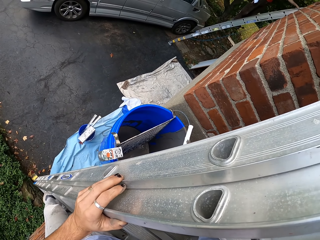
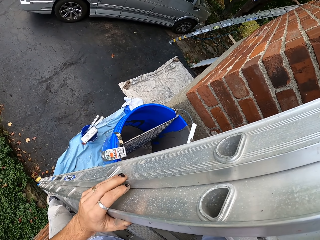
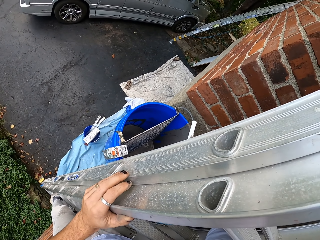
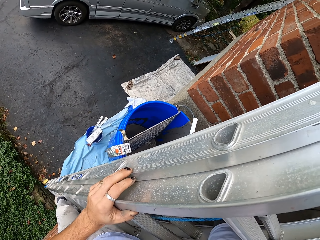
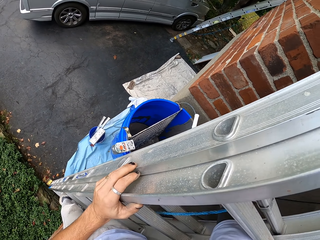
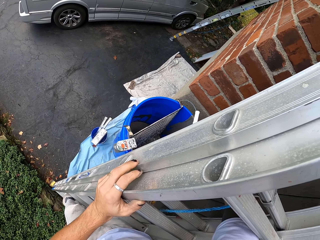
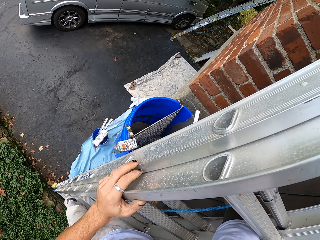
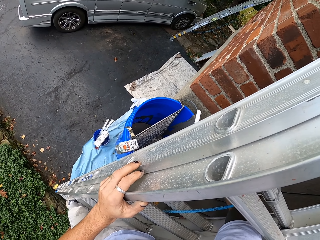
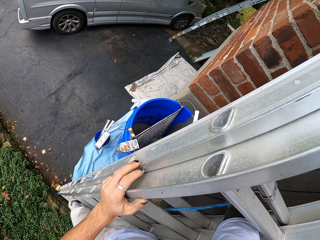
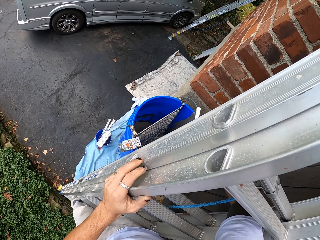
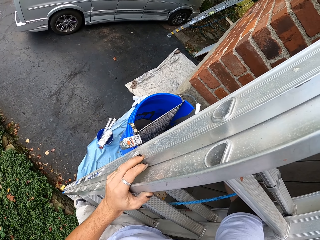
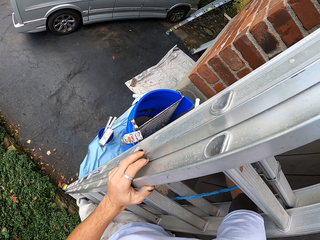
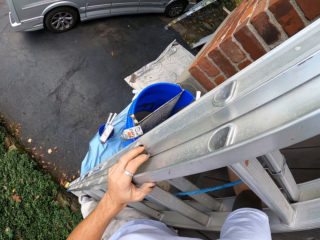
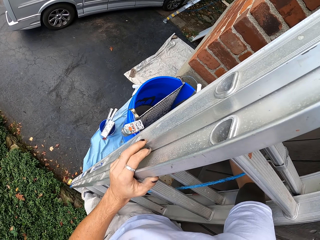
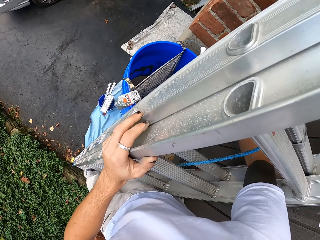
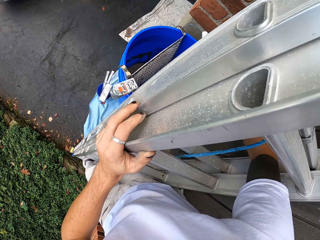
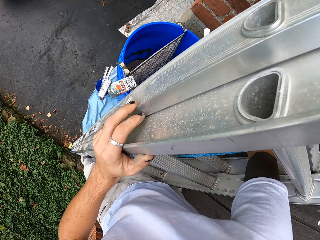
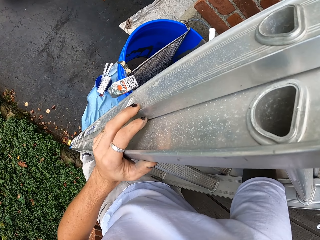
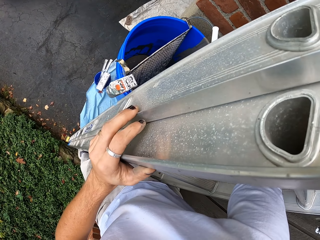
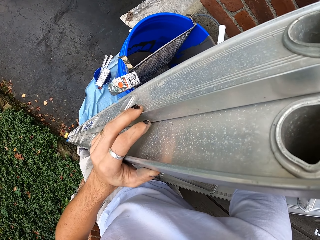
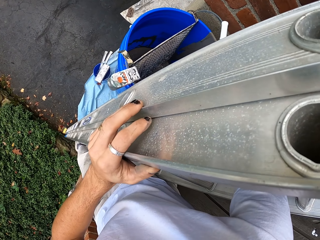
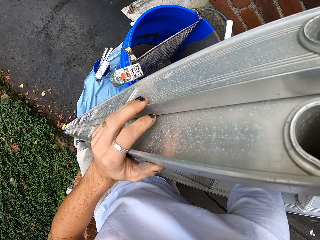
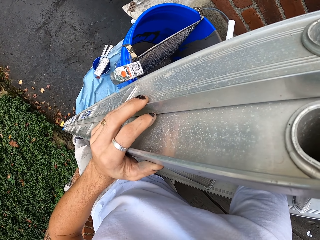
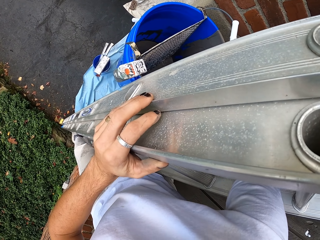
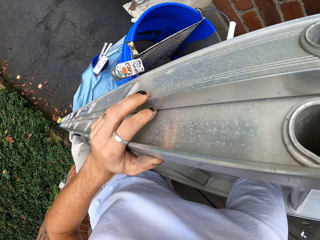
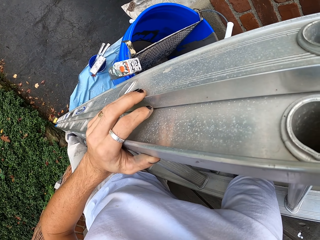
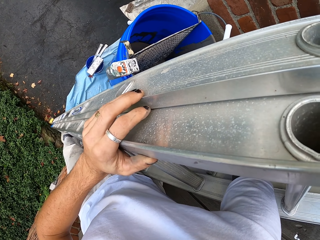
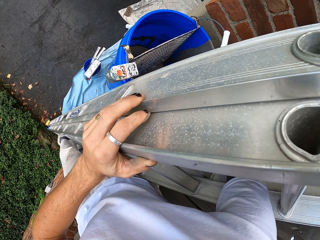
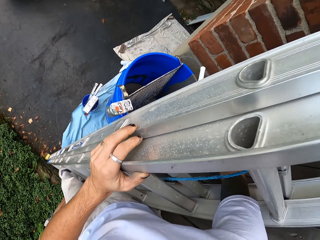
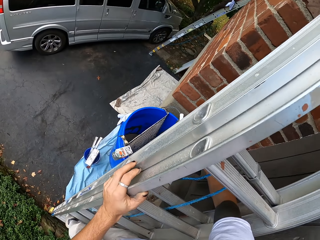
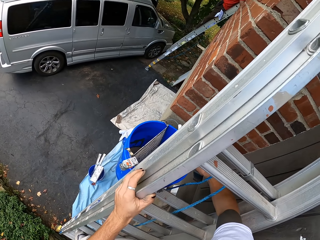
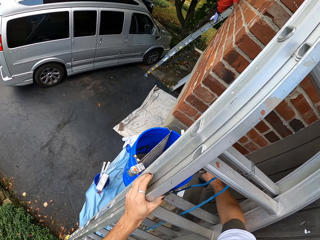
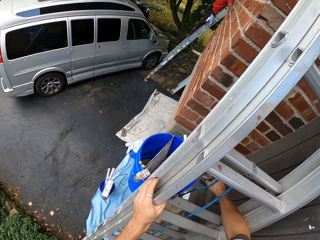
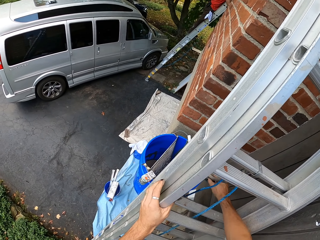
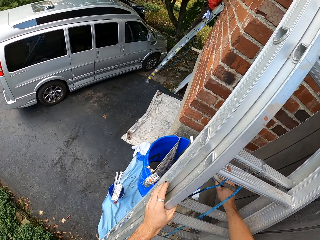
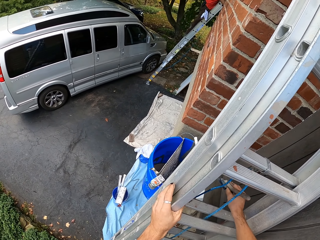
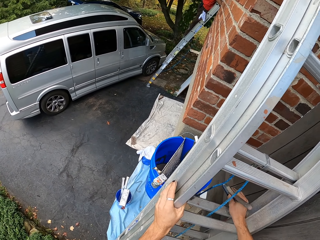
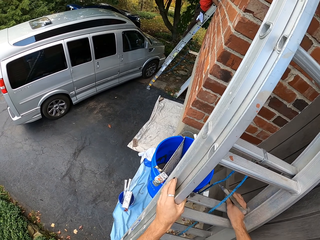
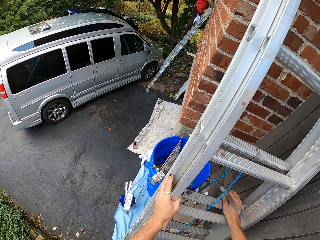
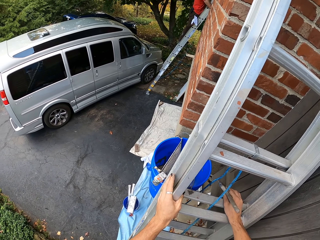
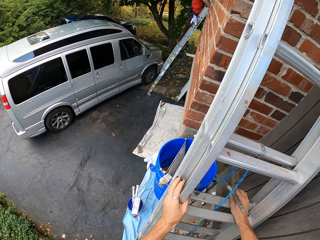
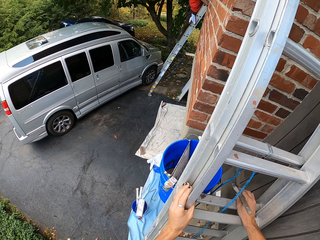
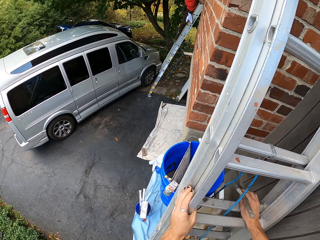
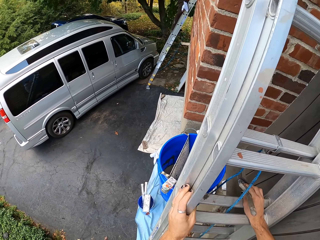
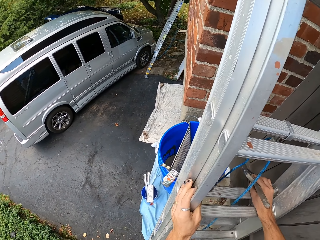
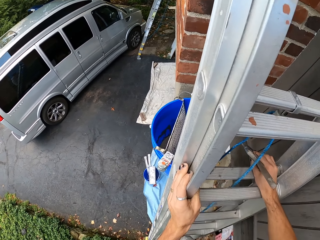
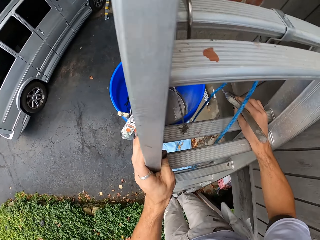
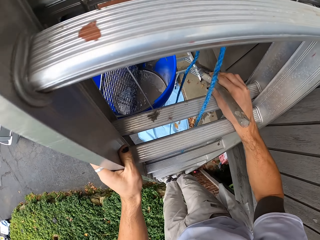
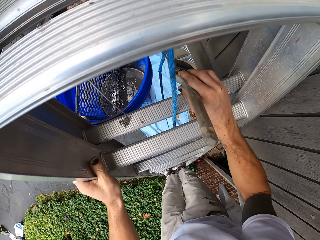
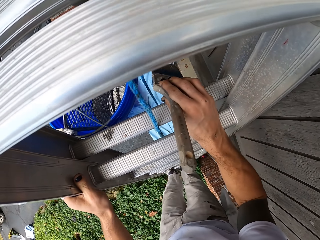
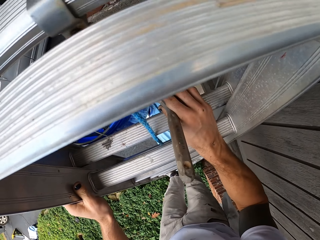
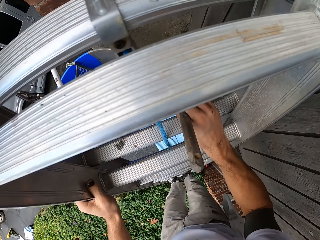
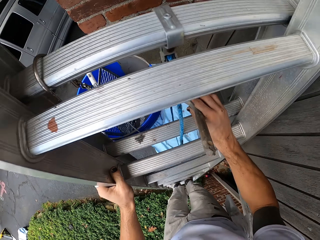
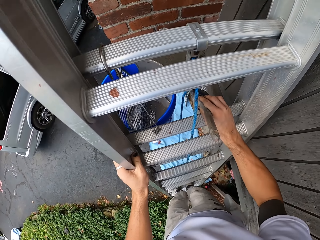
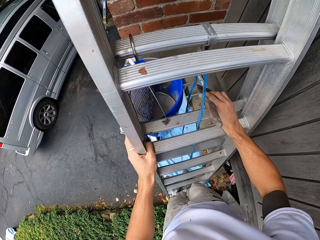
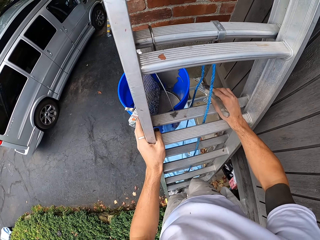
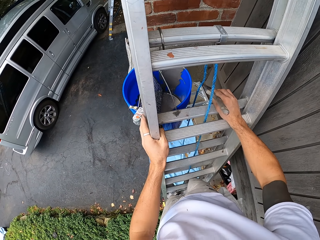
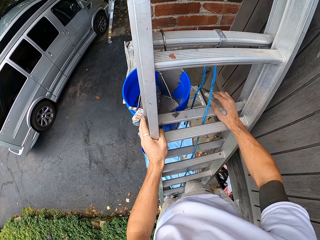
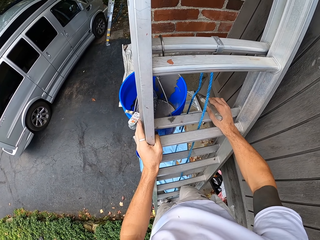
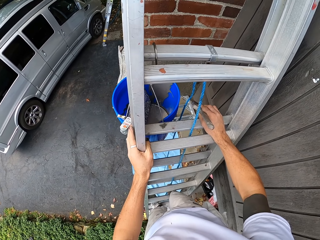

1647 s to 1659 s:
The camera wearer looks around. They look around again.

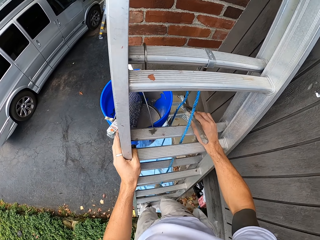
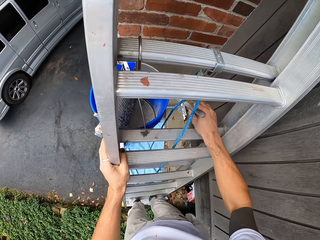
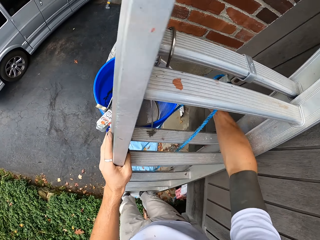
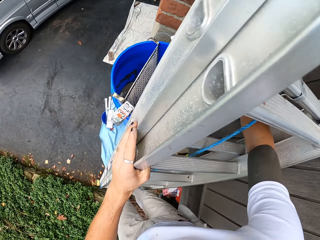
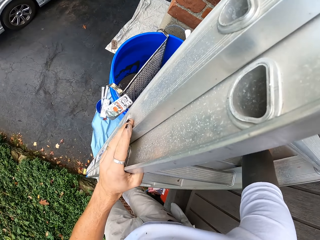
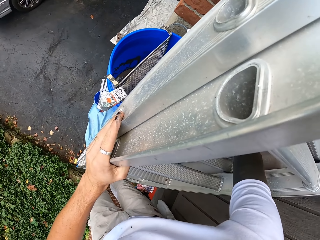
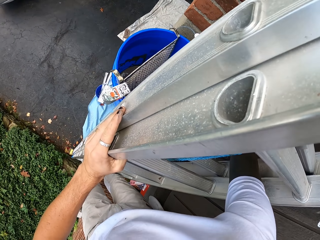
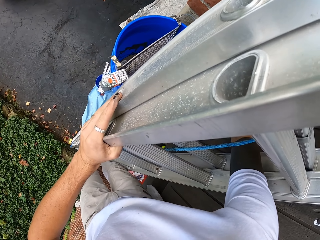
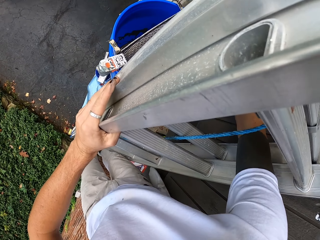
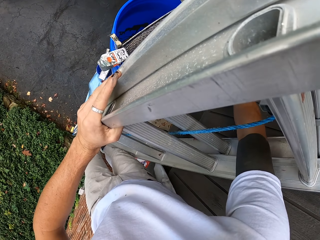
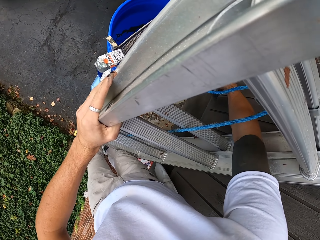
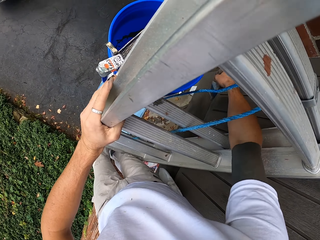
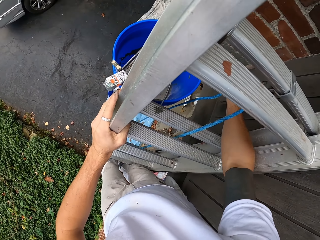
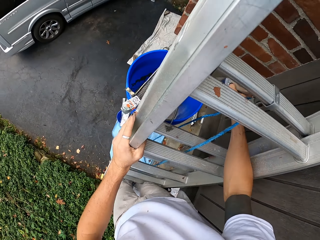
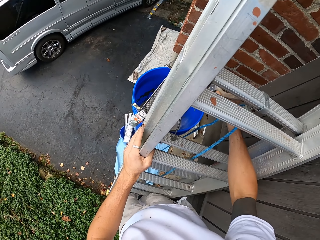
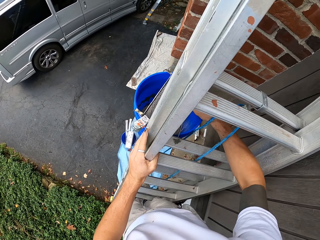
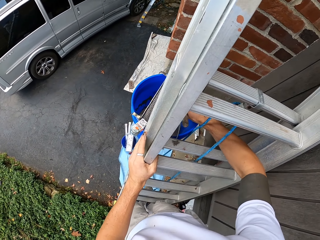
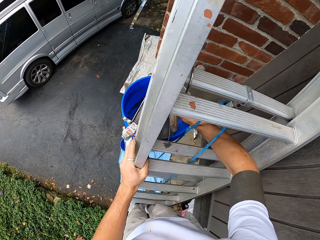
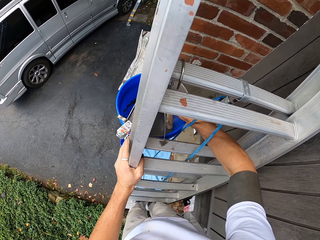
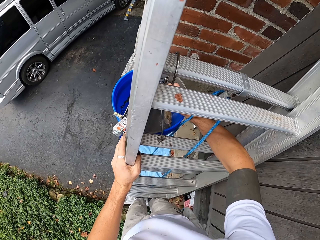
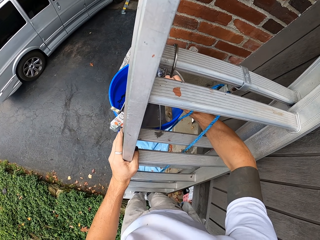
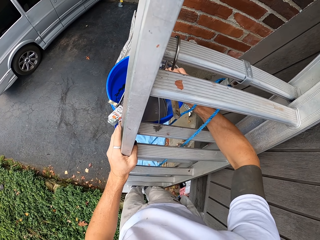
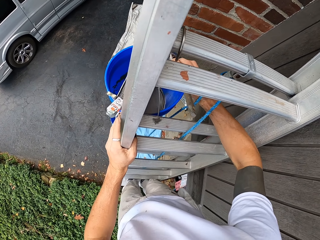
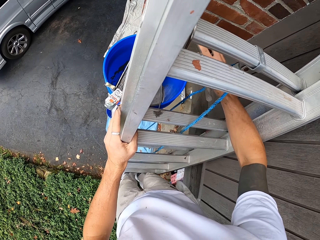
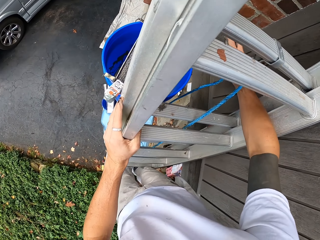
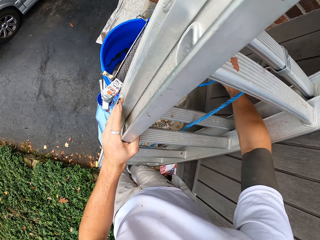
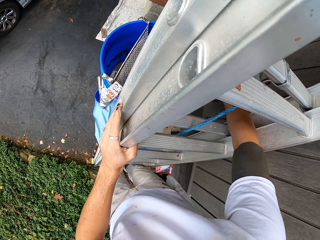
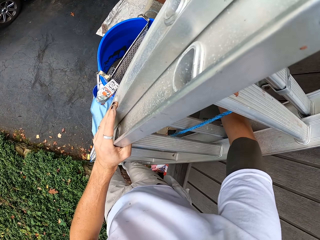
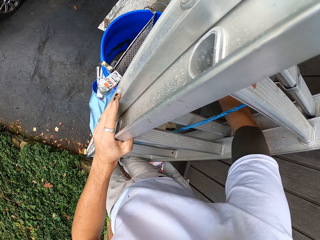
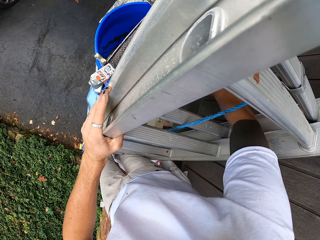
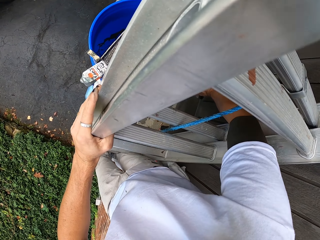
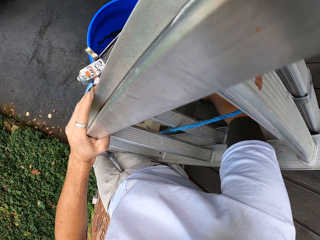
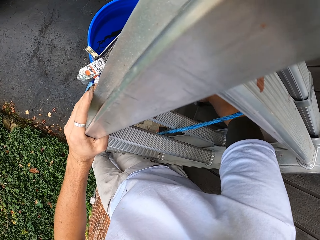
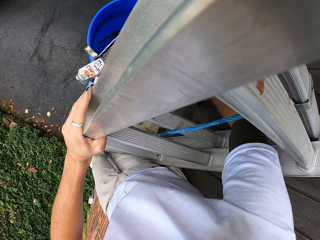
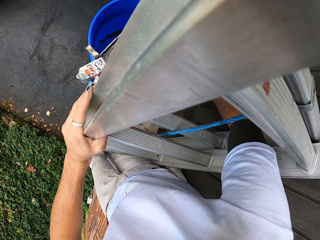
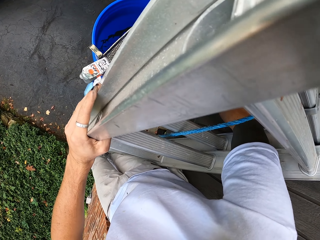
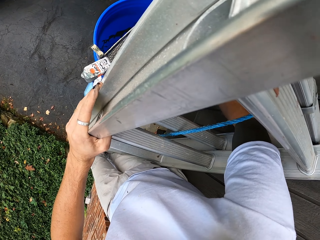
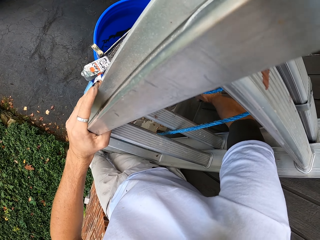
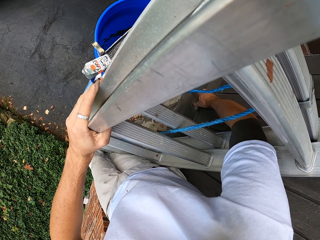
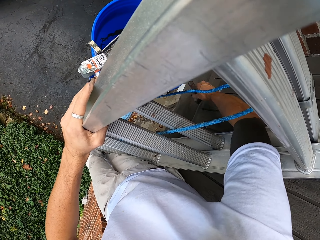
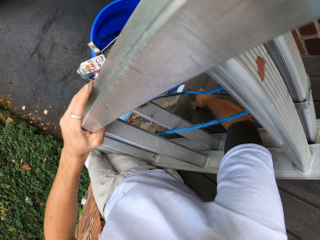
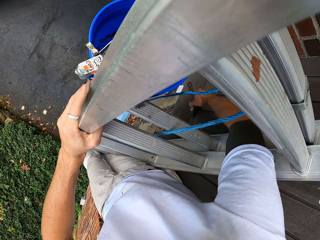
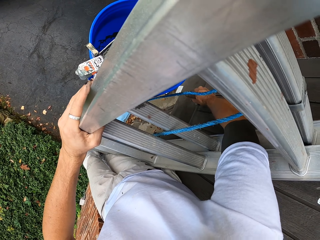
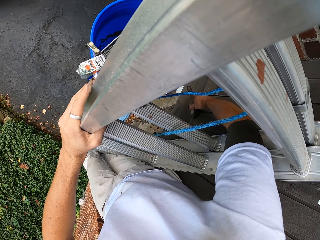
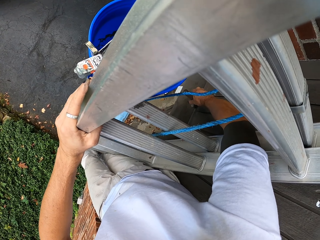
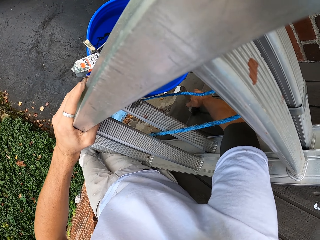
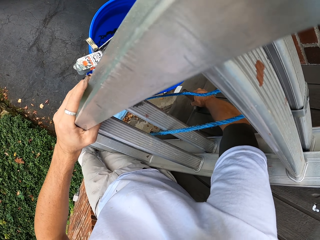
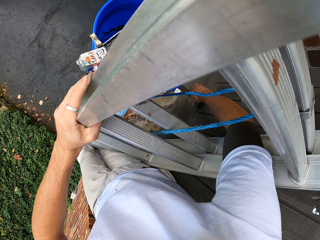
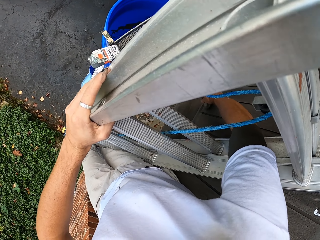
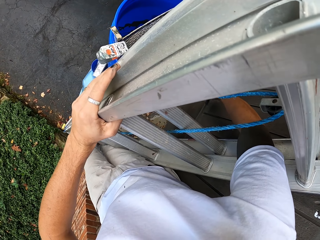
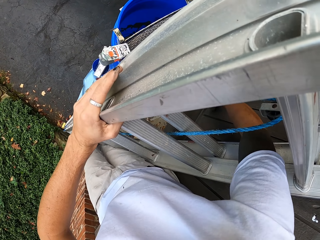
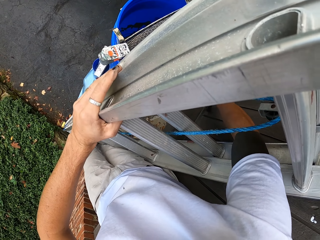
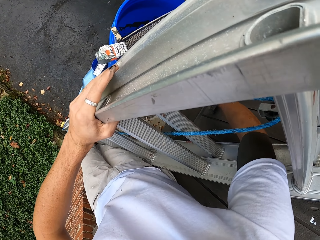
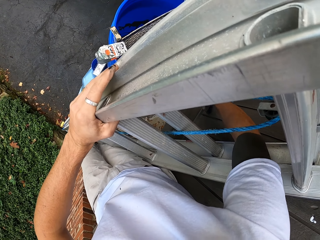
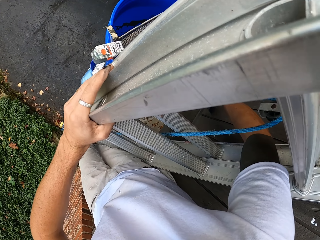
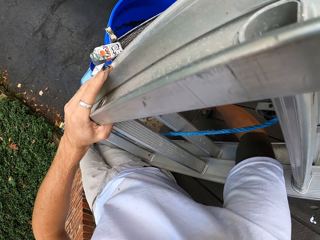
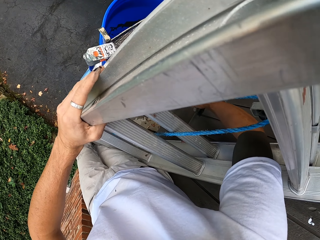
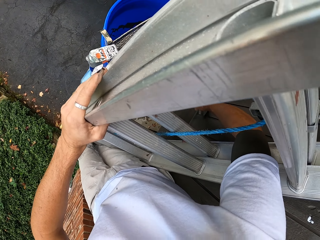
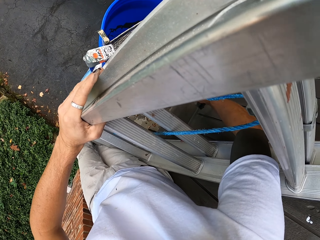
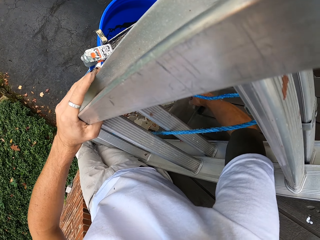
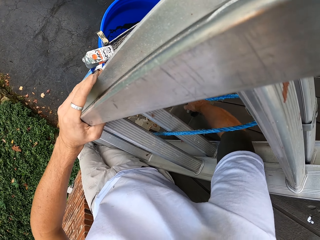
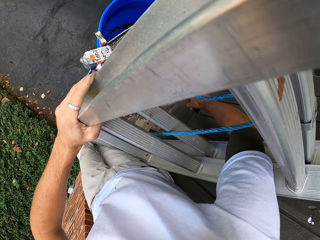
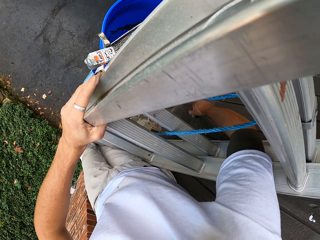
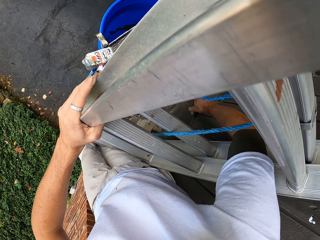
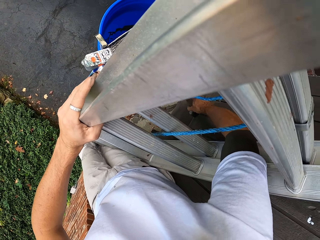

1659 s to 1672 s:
The camera wearer paints the wall. They dip the paintbrush in the paint bucket. They paint the wall beyond the ladder.
